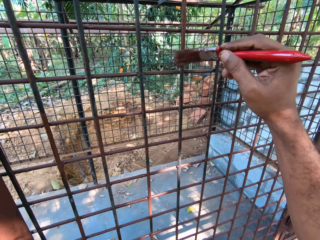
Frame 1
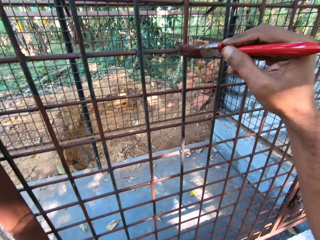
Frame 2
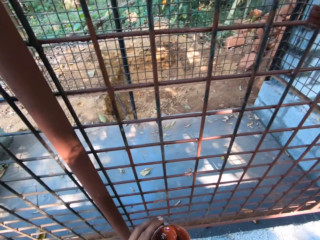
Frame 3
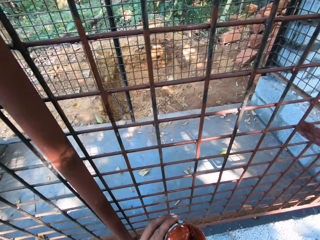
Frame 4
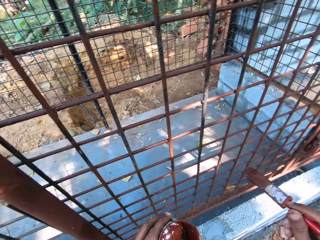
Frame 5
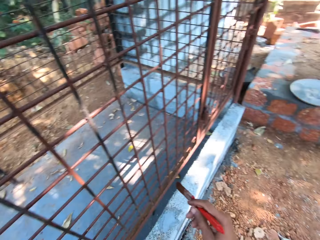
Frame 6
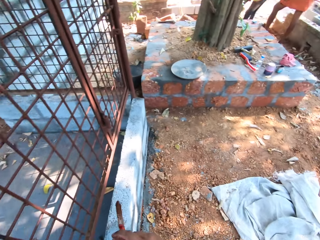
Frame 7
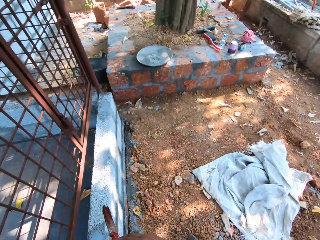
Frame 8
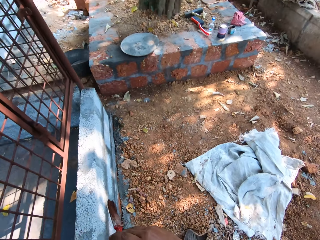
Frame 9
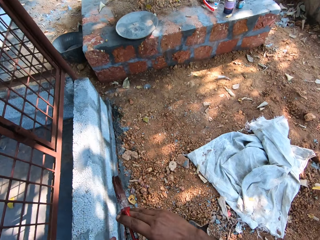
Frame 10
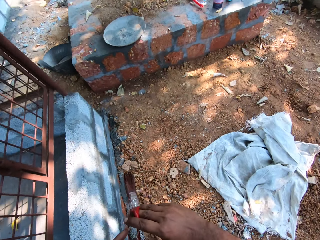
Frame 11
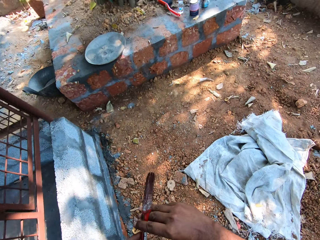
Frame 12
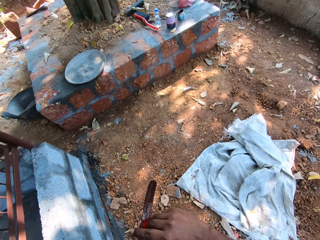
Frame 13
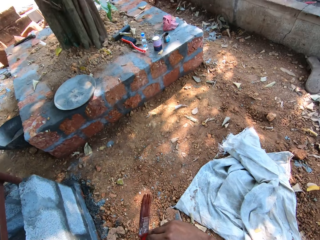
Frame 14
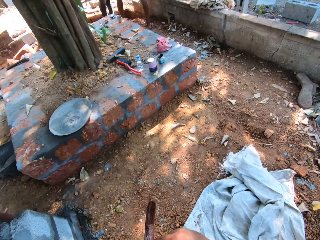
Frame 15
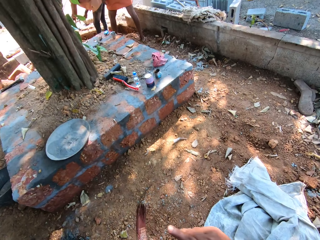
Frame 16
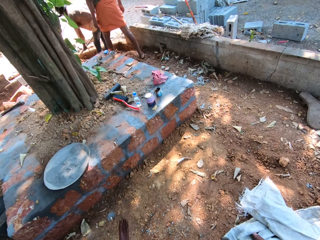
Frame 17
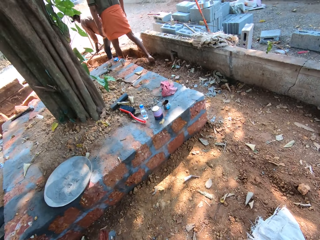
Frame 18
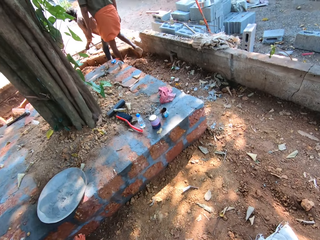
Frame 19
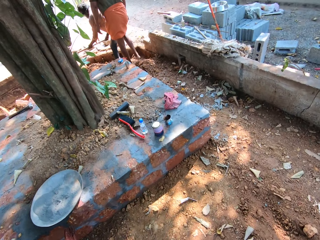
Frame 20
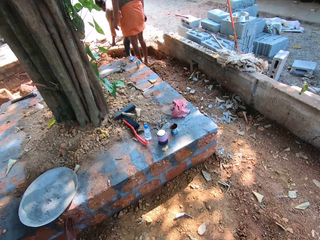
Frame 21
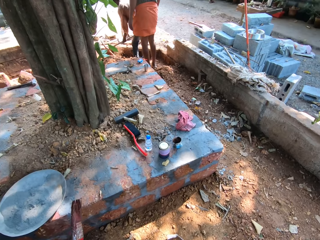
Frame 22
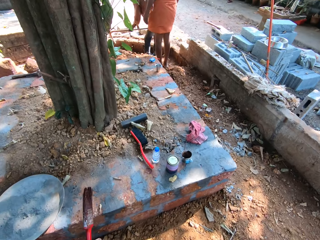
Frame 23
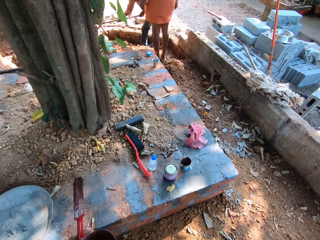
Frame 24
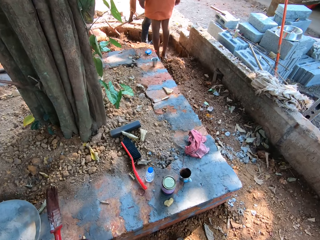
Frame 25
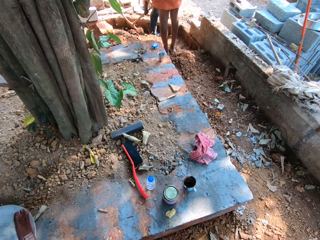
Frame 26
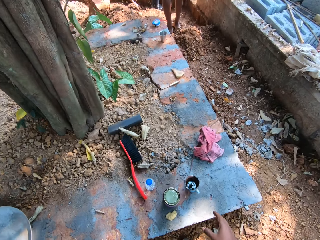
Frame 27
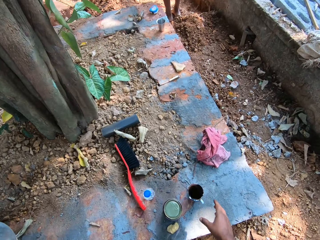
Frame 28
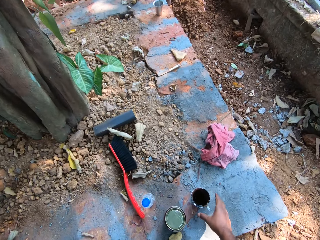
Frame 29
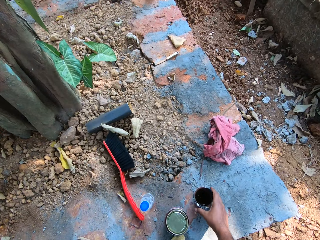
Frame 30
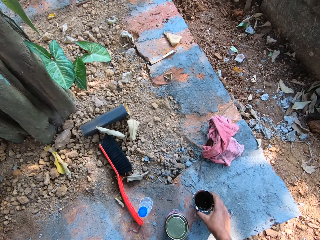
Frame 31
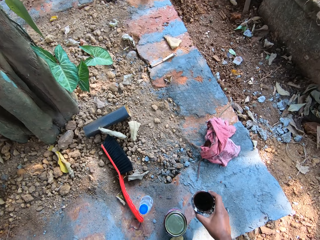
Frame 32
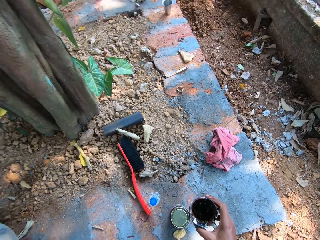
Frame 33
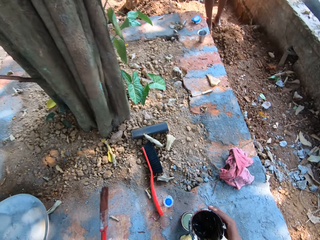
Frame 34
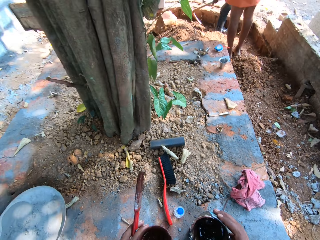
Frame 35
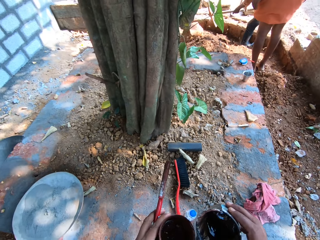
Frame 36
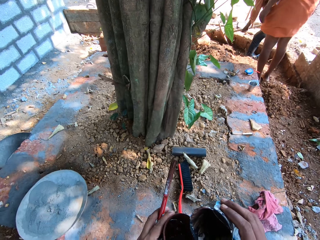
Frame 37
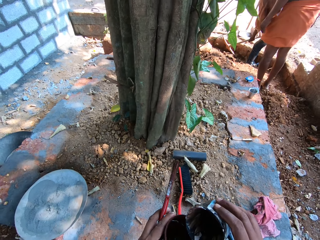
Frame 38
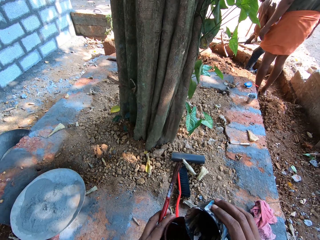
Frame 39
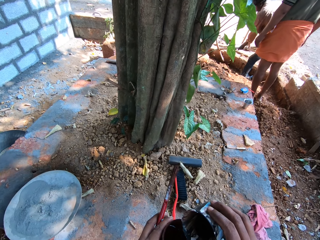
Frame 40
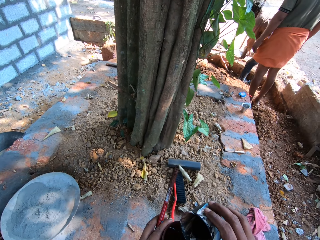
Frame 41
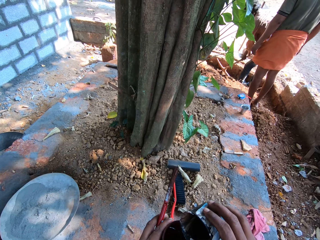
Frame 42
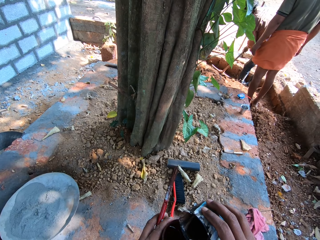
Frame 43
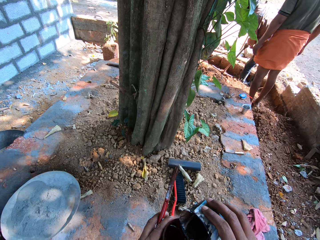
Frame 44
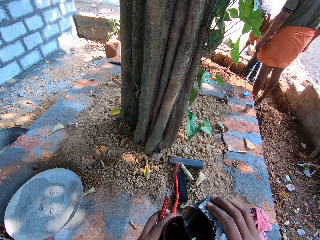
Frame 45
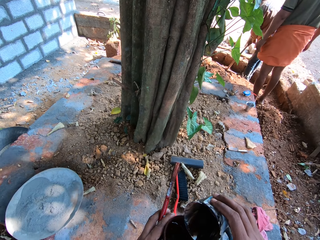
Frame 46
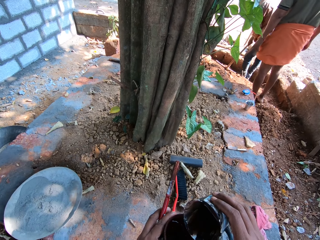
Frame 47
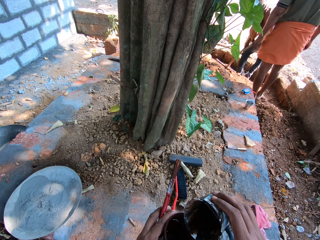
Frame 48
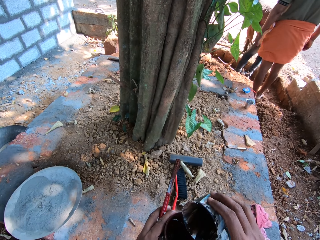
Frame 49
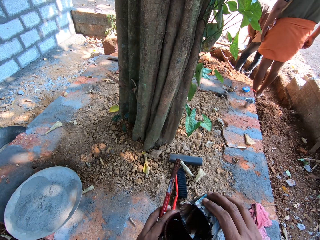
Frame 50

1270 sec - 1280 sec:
The camera wearer moves the paintbrush. He looks around, walks around, and places the paint brush in his right hand in his left hand. A man digs the ground with a hoe in both hands. The man interacts with another man. The camera wearer takes a container with paint from a pavement with his right hand. He lifts the container with paint. He pours paint into the paint can in his left hand from the container in his right hand. The first man places the hoe on the ground with both hands.

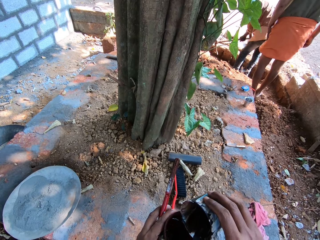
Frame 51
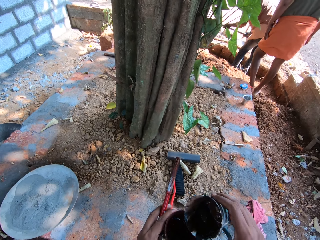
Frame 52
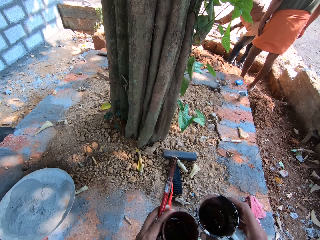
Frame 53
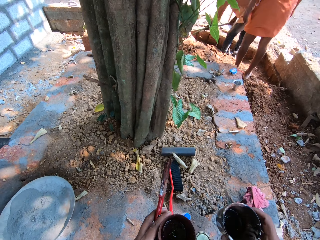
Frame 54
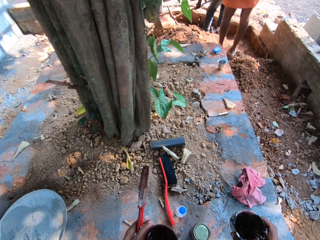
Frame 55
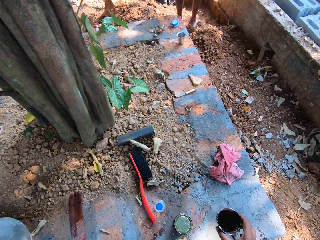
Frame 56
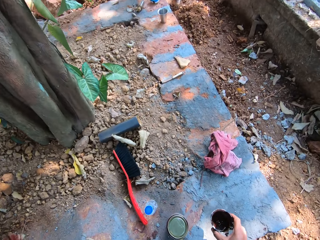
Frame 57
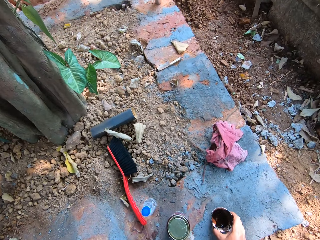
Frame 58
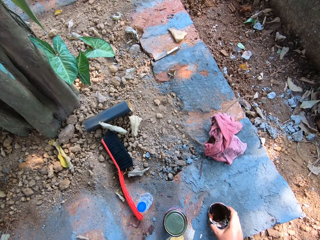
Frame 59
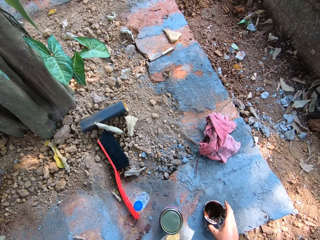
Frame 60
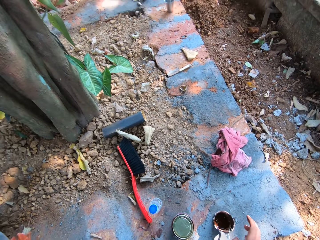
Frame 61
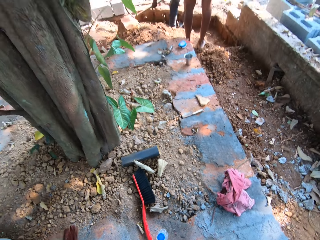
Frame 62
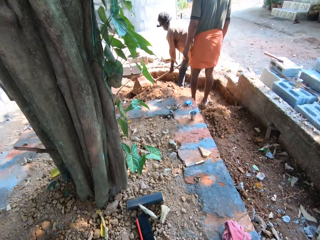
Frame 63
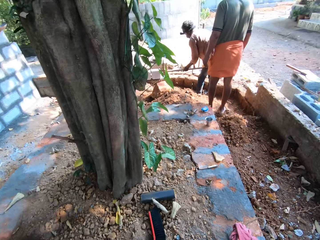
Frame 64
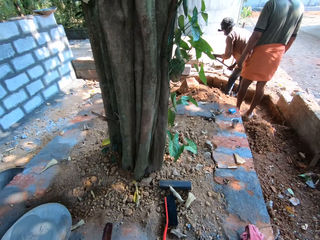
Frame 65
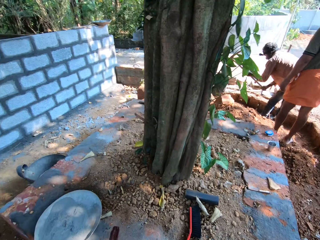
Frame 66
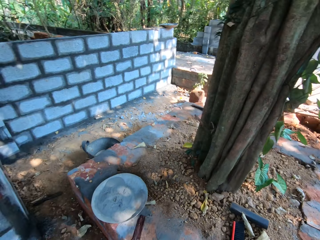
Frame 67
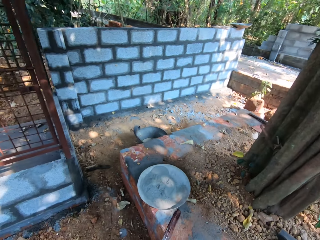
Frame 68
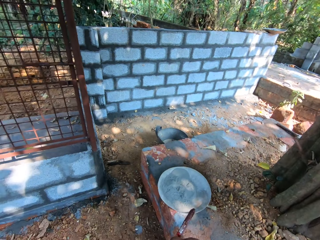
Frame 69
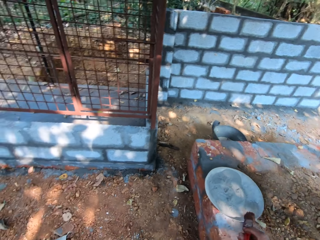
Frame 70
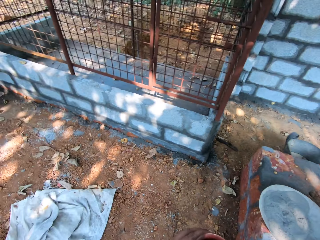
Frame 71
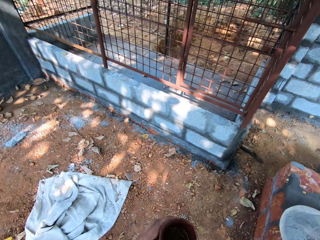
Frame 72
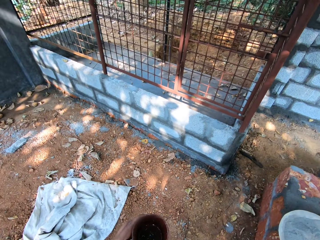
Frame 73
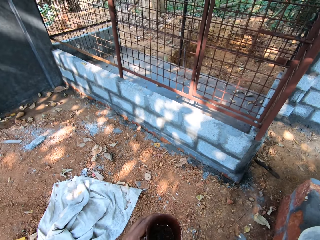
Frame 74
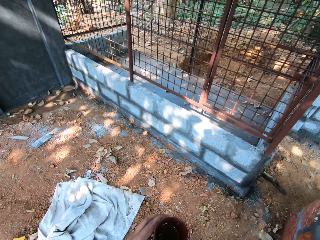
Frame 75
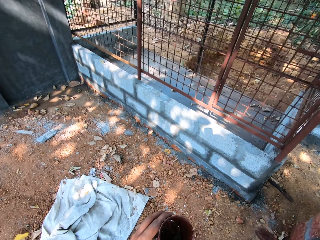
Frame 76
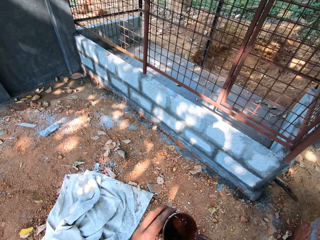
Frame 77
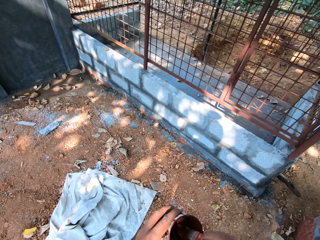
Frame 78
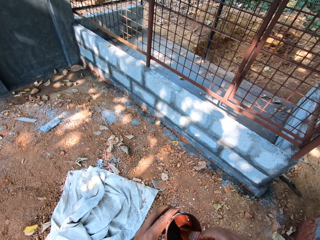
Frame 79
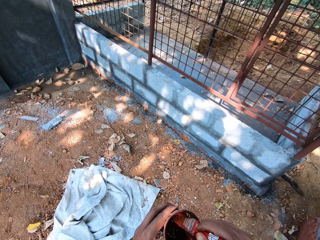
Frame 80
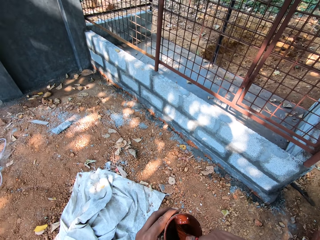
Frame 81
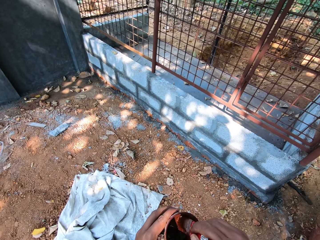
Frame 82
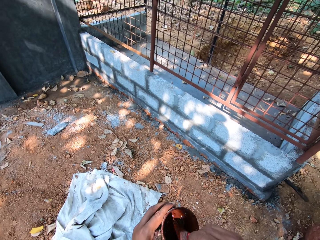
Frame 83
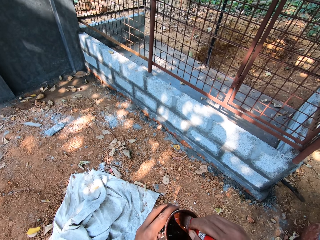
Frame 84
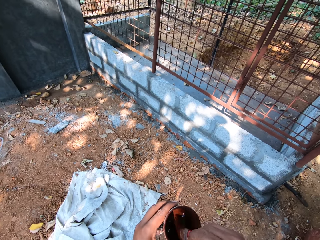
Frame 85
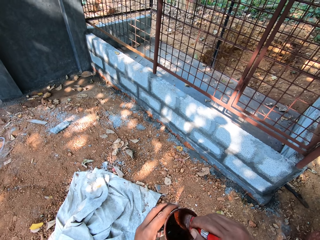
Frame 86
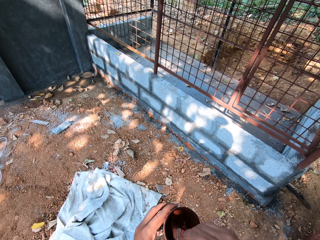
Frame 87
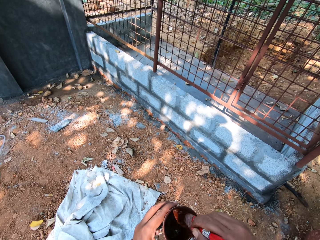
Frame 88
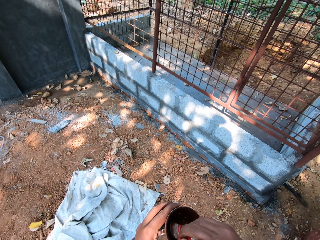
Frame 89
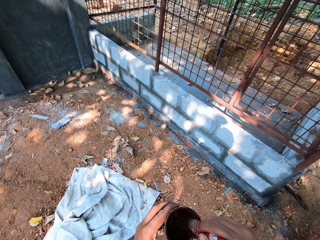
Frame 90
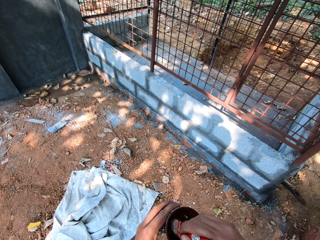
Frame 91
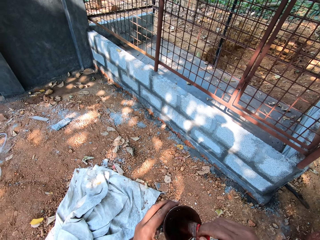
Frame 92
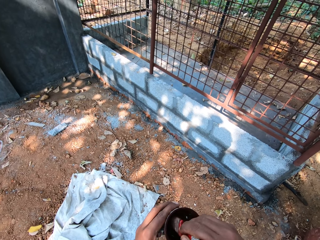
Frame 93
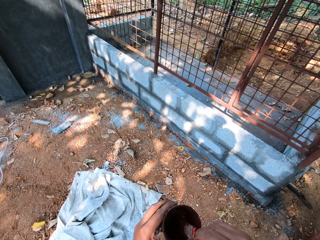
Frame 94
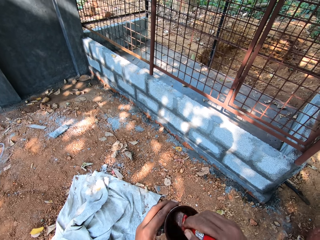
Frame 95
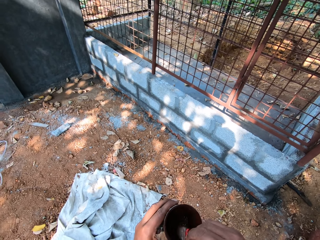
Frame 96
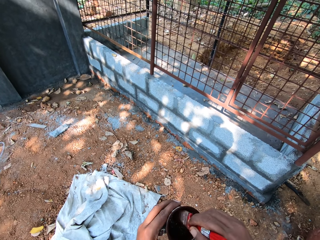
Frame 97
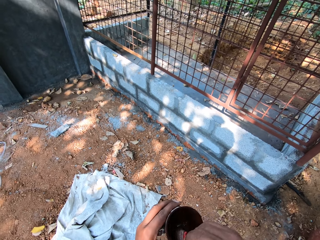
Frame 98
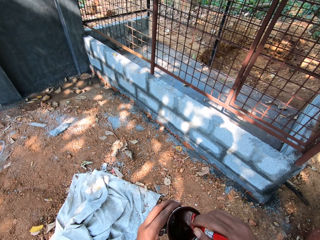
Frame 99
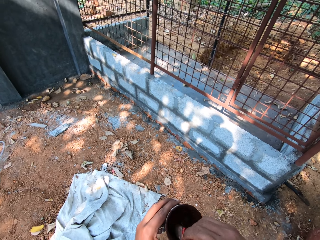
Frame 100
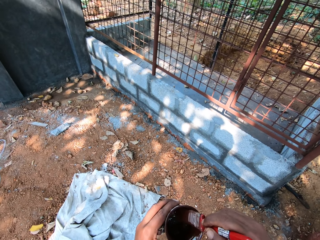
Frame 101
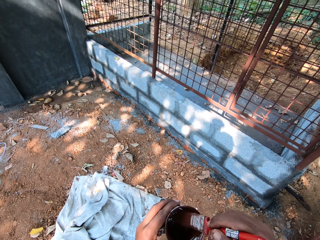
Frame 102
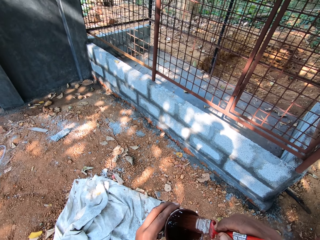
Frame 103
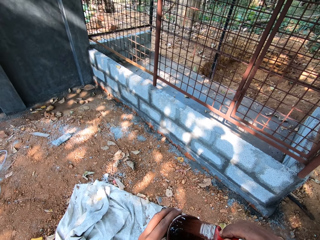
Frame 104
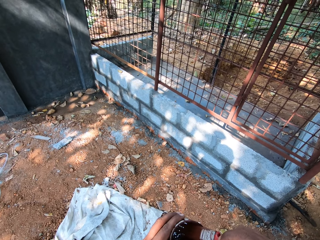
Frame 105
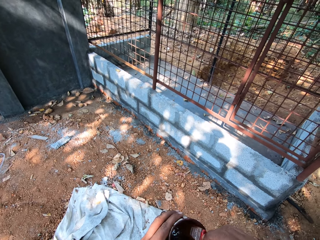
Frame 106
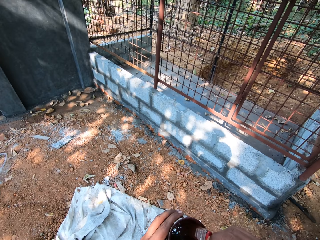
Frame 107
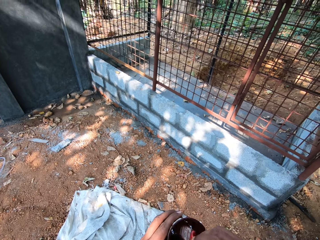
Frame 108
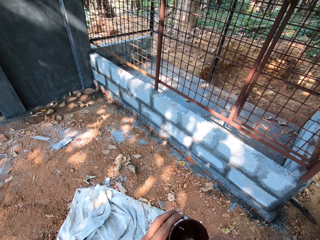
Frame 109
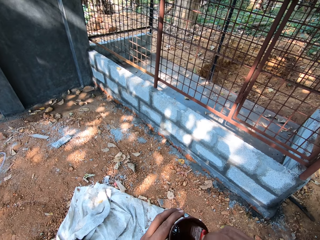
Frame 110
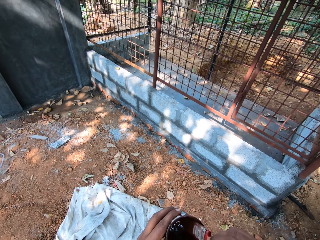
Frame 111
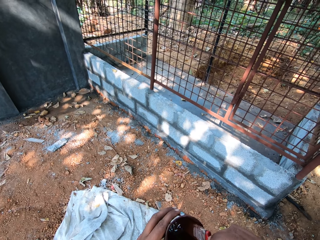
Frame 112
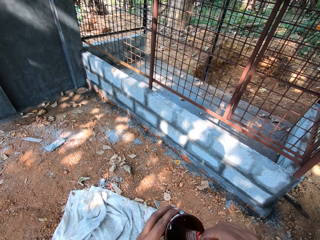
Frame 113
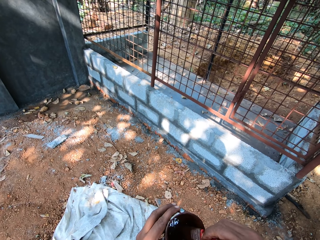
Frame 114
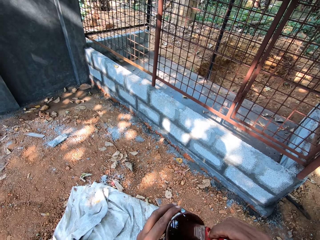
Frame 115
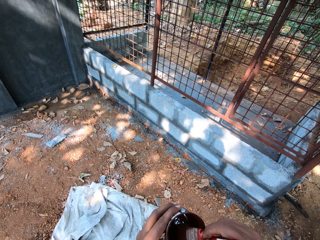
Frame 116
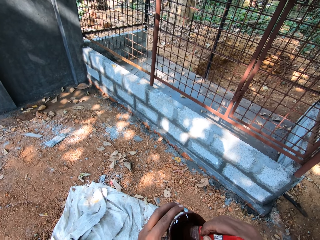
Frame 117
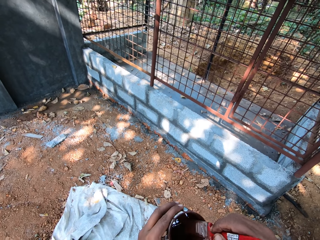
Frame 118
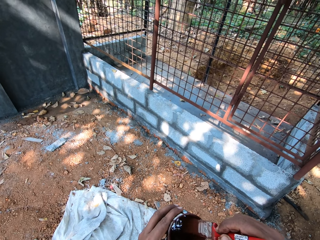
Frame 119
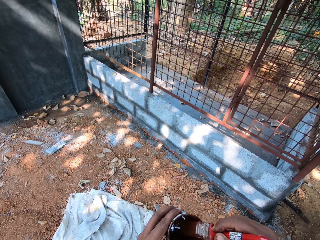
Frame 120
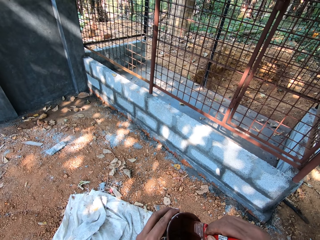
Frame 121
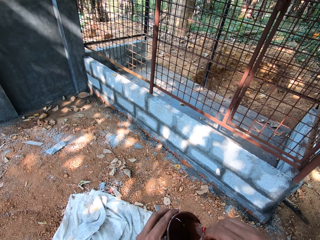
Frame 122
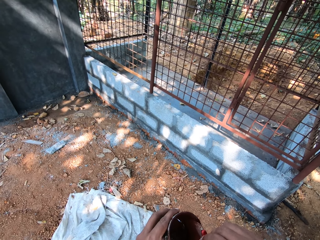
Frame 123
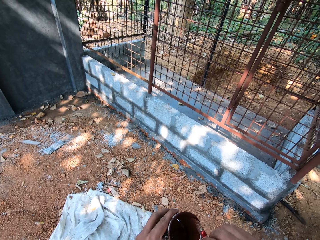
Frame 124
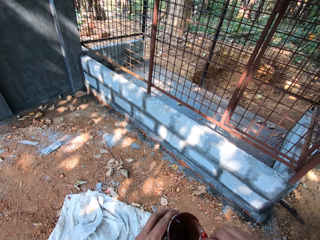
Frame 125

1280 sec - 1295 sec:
The man digs the ground with the hoe in both hands. The camera wearer moves the right hand. The man places the container on the pavement with his right hand. The camera wearer places the container with paint down. He lifts the right hand, looks around, and makes a step. He stirs paint in the paint can in his left hand with the paint brush in his right hand. He cleans the paint brush in his right hand on the paint can in his left hand. He stirs paint in the paint can in his left hand with the paint brush in his right hand. He cleans the paint brush in his right hand on the paint can in his left hand.
